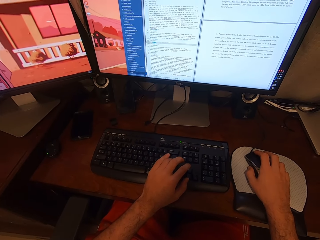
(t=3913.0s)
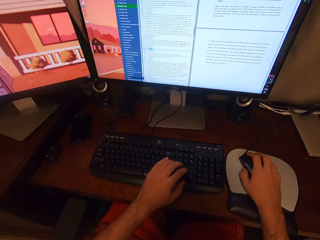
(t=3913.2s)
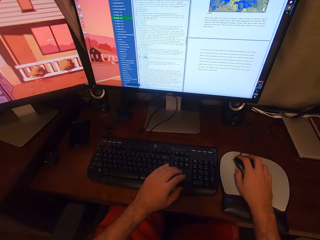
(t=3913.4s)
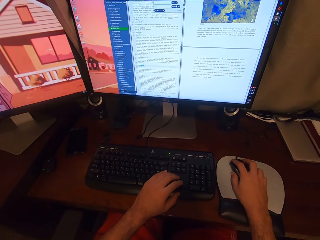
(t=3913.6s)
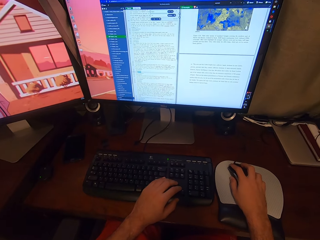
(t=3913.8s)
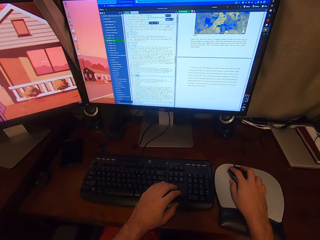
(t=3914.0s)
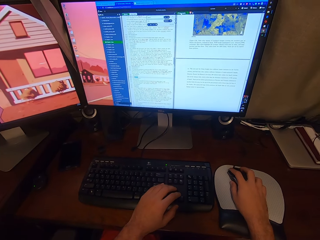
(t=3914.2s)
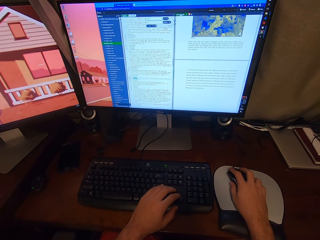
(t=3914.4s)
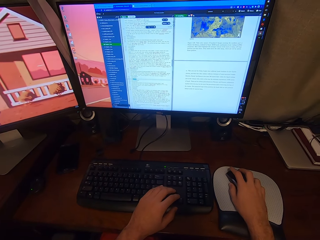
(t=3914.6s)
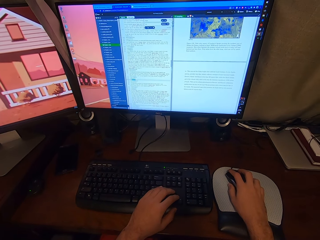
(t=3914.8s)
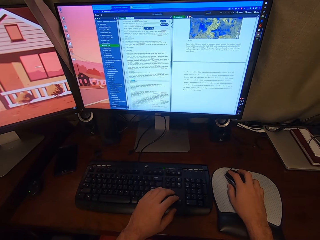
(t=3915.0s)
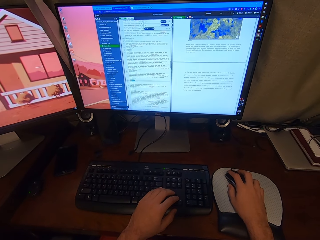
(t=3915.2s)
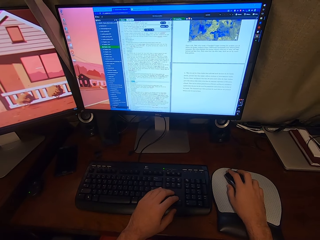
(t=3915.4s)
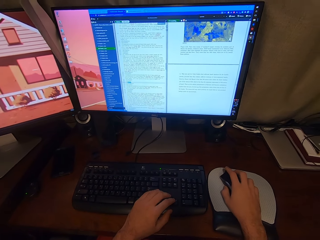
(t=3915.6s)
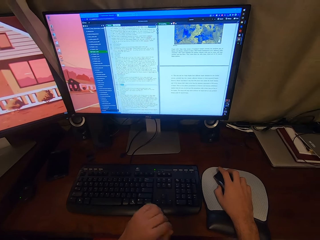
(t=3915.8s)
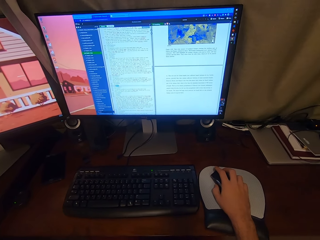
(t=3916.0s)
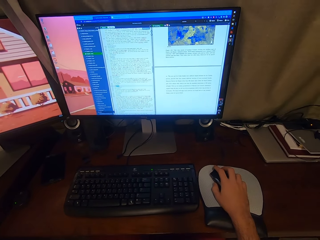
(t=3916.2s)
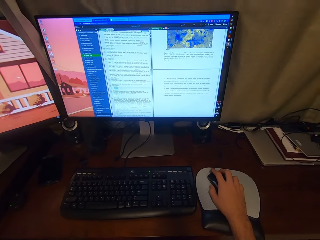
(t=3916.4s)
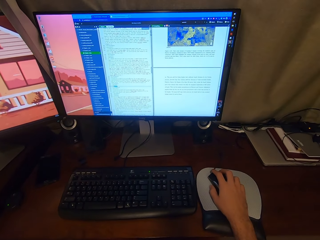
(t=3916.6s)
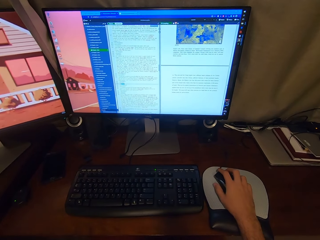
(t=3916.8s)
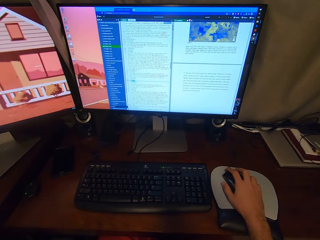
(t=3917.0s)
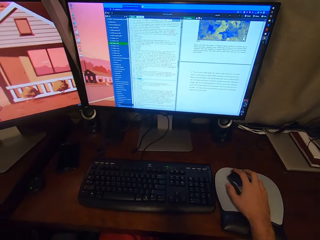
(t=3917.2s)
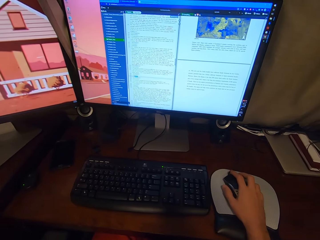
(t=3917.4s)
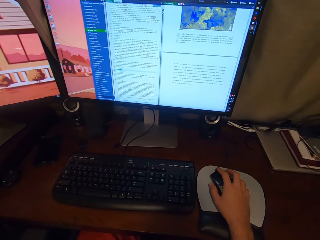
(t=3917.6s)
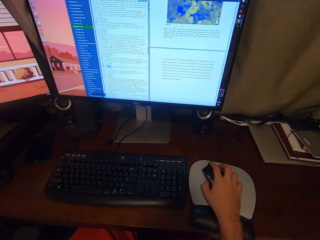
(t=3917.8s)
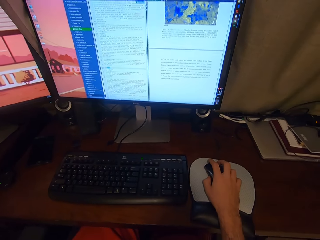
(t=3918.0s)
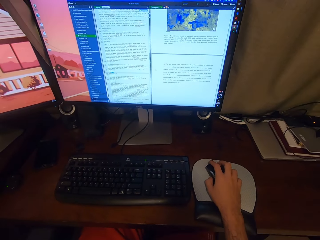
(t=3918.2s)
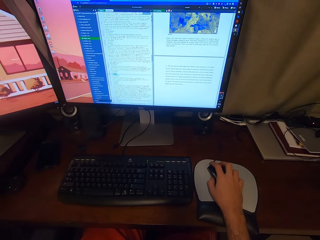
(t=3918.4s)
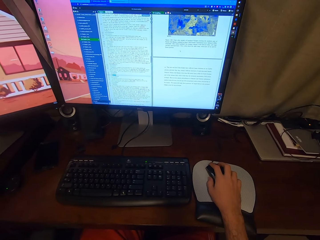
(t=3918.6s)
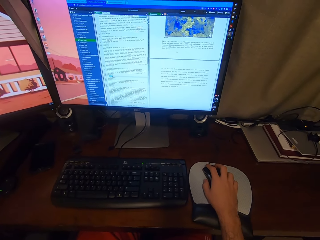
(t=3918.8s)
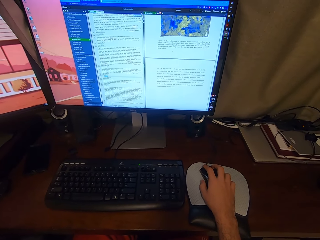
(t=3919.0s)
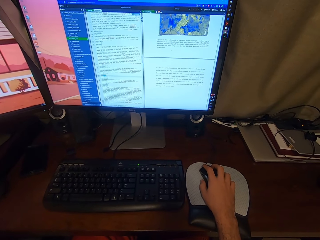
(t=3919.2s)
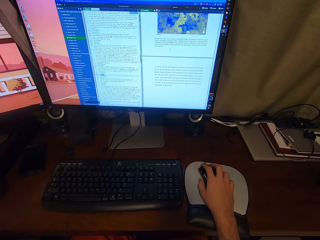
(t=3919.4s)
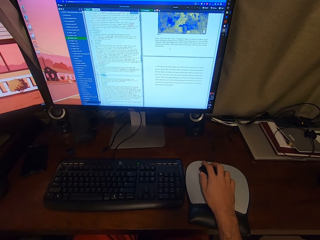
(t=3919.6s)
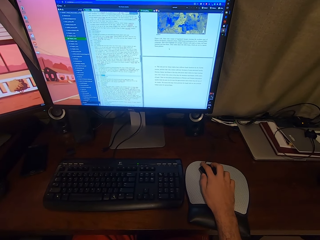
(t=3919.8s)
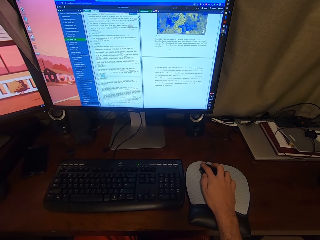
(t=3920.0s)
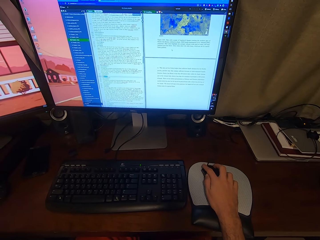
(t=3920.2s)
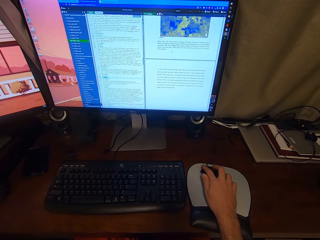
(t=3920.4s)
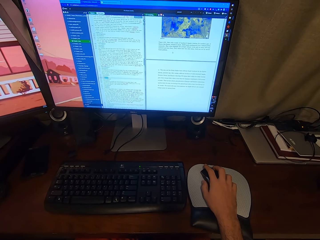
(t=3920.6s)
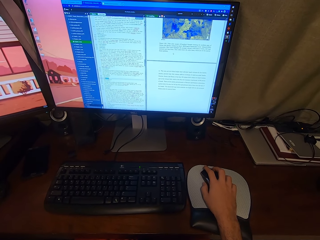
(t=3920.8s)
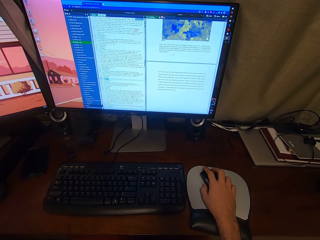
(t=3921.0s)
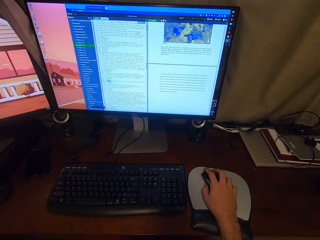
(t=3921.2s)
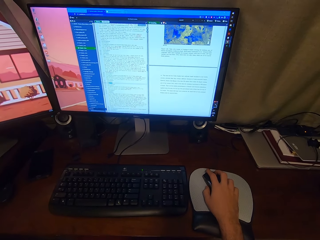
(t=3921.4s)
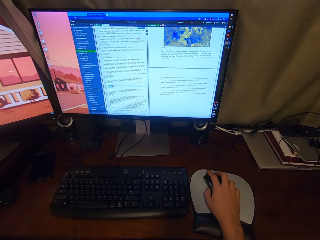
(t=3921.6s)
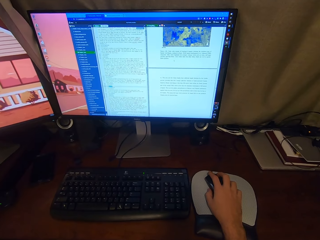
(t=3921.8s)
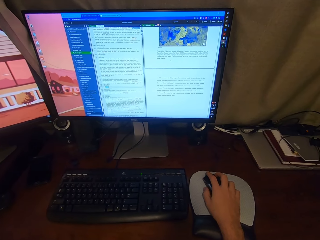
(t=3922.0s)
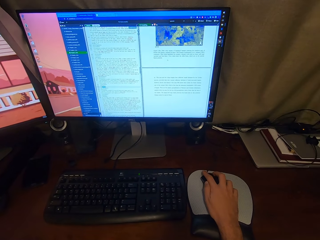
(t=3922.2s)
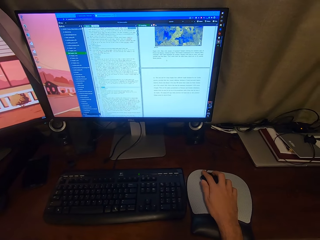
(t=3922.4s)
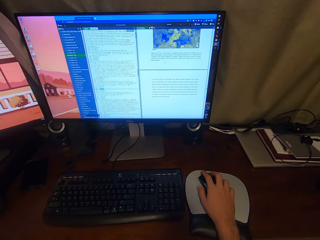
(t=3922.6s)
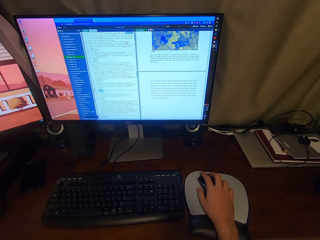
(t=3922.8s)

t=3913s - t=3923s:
The camera wearer clicks the mouse. He lifts his left hand from the keyboard. He looks at the screen.

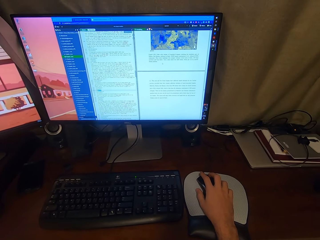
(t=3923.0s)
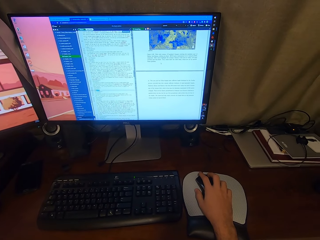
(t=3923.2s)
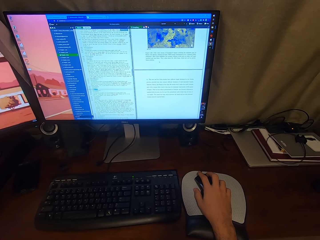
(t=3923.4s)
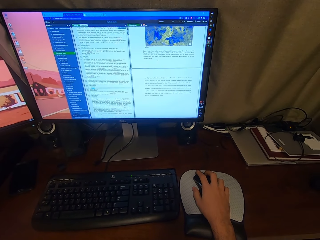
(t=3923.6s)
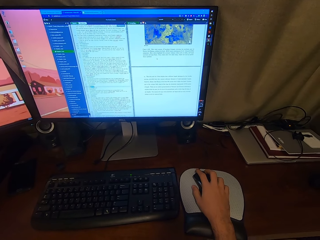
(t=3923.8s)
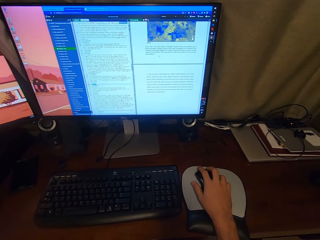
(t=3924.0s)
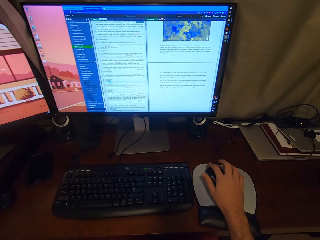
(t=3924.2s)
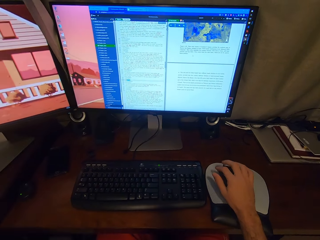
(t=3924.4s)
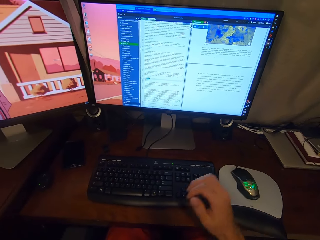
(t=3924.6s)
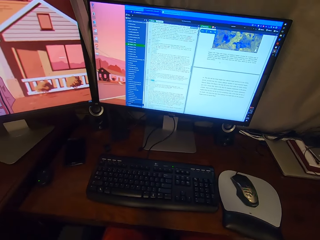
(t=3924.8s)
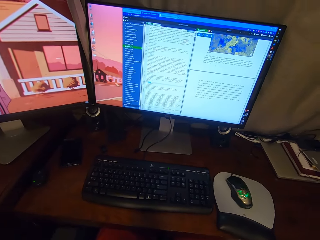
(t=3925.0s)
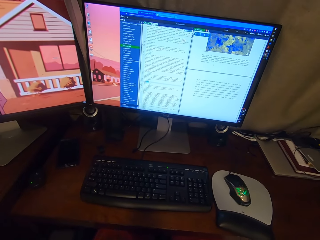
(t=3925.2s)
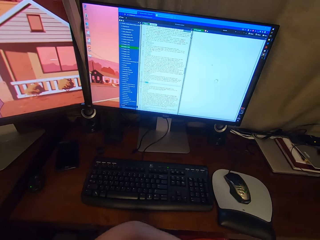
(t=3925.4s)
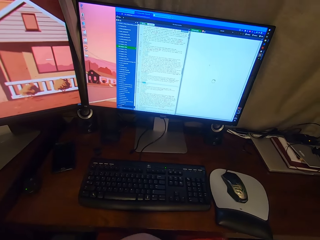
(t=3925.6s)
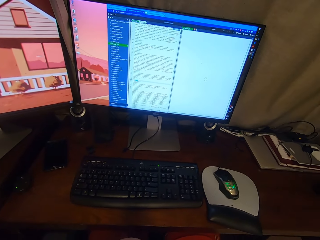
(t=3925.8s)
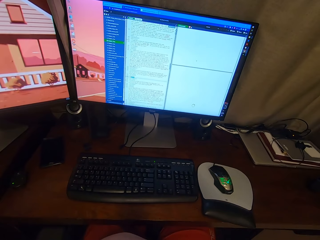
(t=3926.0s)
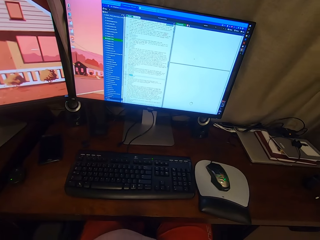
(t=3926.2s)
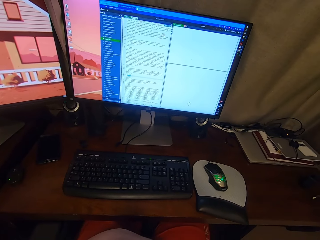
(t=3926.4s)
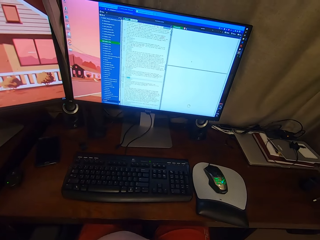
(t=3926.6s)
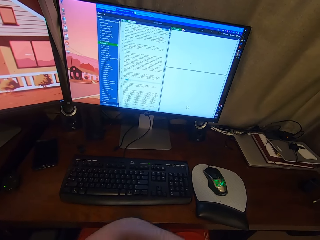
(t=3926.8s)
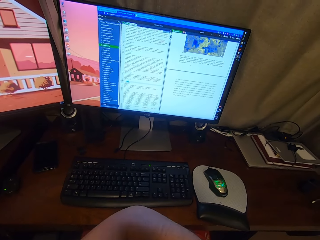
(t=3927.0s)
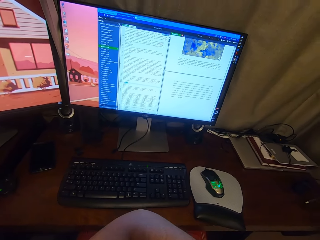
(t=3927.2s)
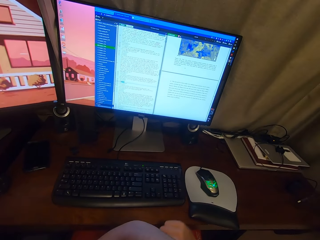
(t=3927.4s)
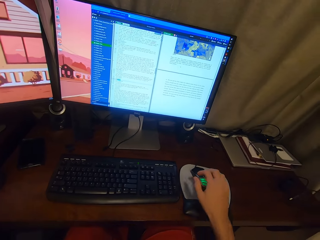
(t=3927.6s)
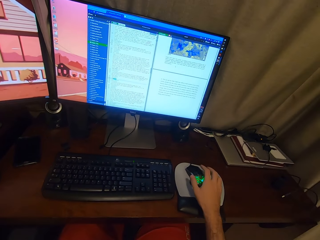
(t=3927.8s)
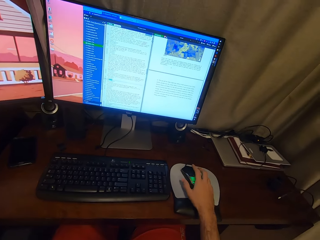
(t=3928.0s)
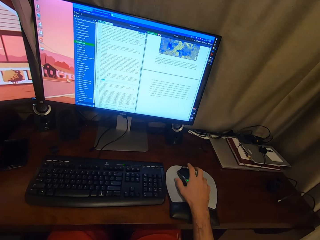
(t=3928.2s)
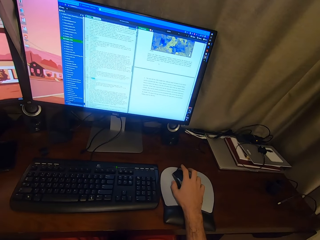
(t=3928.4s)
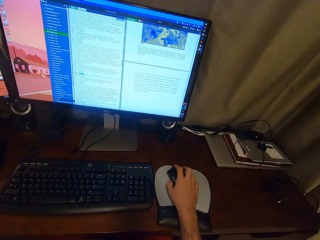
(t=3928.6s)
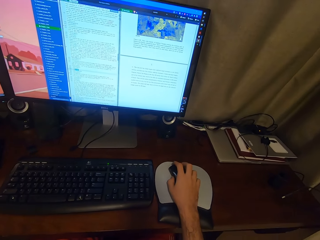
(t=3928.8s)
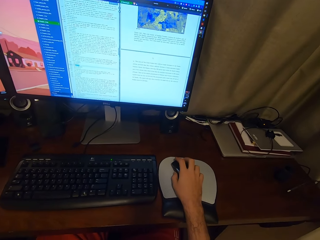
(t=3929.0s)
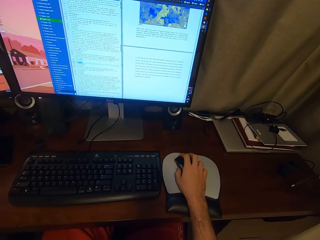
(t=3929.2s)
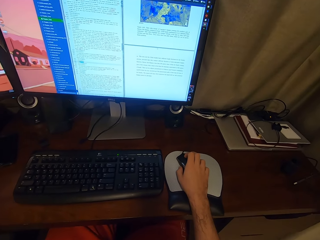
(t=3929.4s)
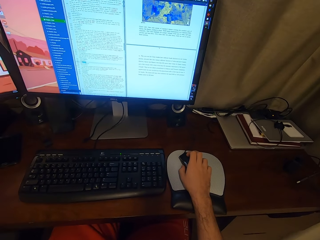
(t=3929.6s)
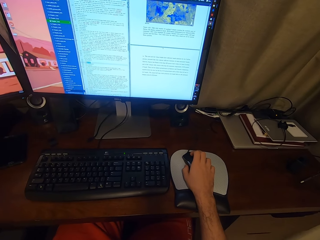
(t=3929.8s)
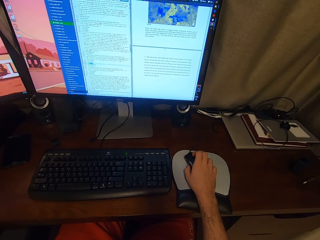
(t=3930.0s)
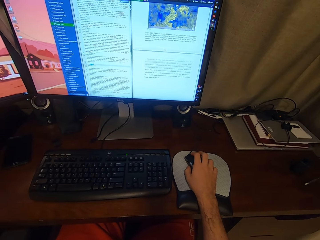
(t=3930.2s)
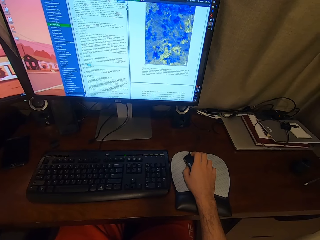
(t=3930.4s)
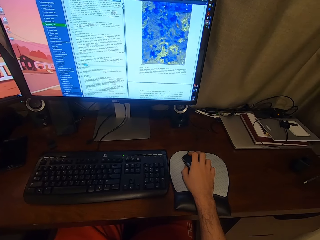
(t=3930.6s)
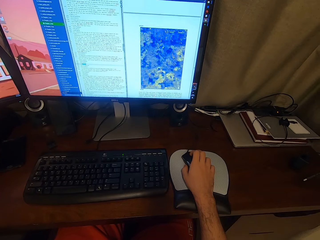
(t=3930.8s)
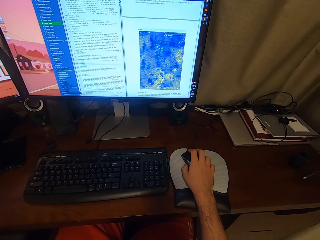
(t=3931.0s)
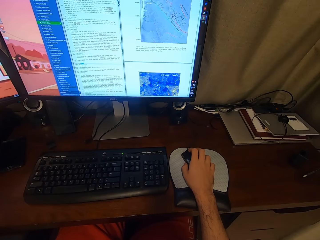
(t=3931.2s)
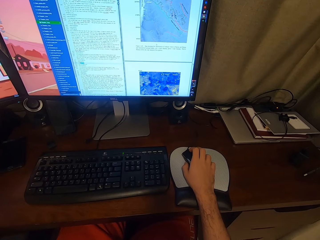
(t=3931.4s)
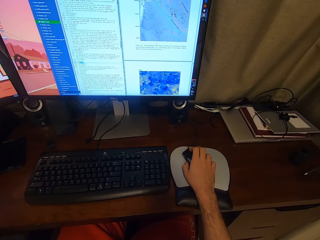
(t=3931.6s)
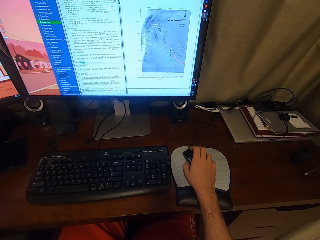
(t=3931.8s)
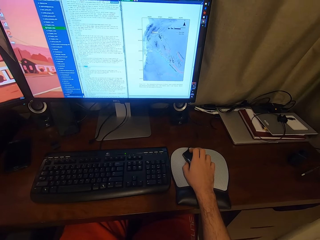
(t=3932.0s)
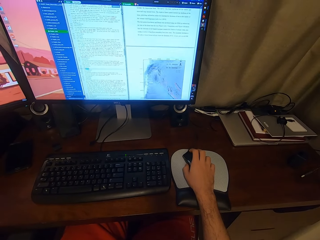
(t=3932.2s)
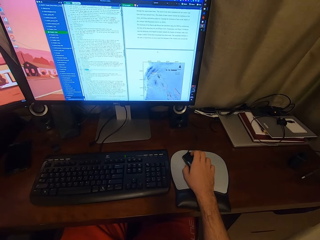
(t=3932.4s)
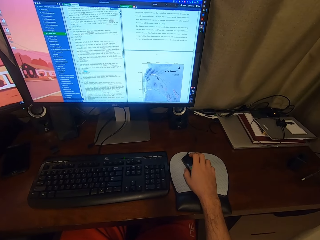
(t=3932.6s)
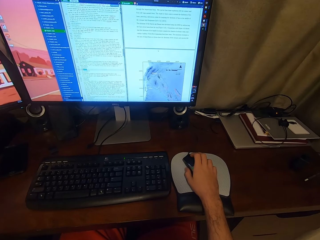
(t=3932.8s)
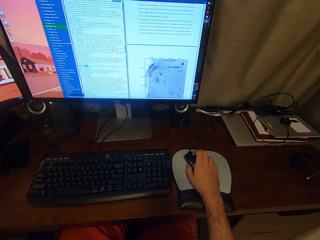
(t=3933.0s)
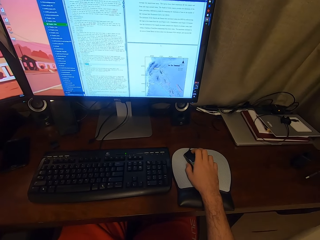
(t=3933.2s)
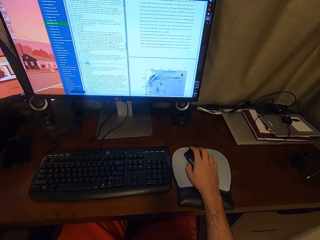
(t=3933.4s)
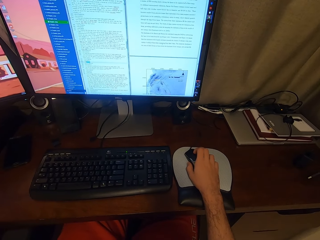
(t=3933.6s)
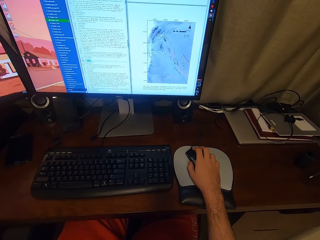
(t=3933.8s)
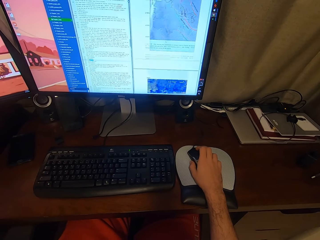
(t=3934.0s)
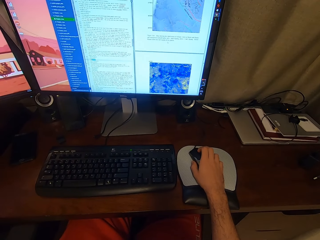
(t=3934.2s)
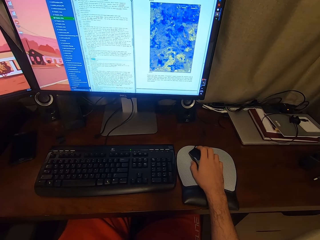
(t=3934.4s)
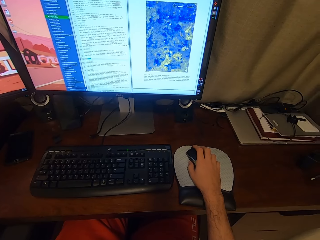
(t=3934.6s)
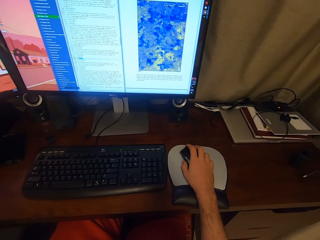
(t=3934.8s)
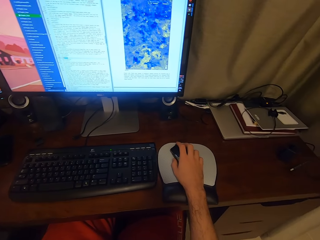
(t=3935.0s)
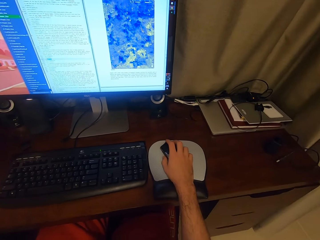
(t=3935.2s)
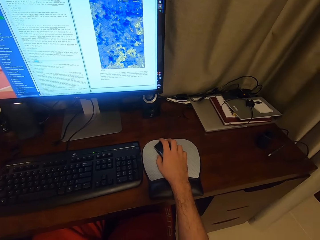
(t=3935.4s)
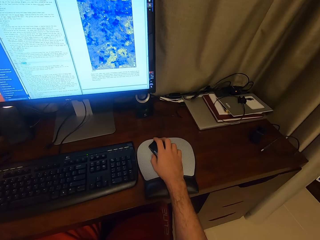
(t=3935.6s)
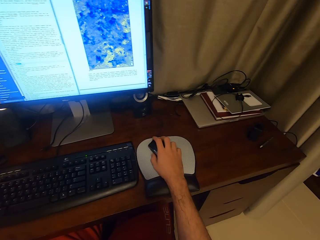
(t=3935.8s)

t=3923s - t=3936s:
The camera wearer lifts his right hand from the mouse. He talks. He touches the mouse with his right hand. He holds the mouse. He scrolls the mouse.
